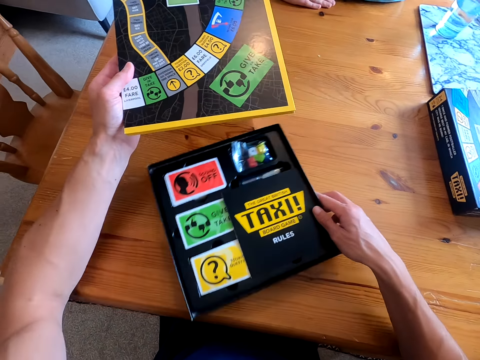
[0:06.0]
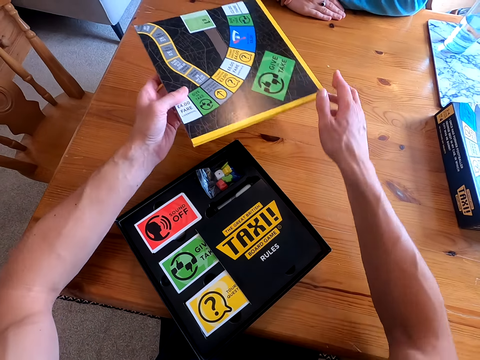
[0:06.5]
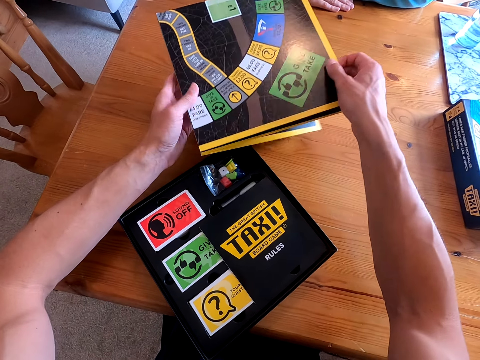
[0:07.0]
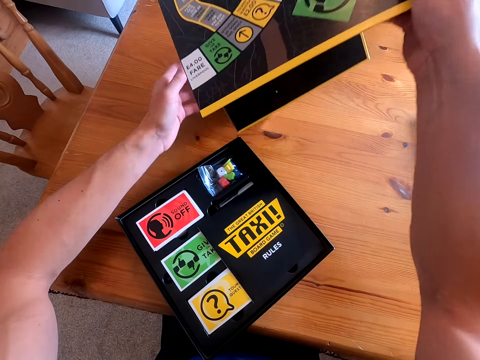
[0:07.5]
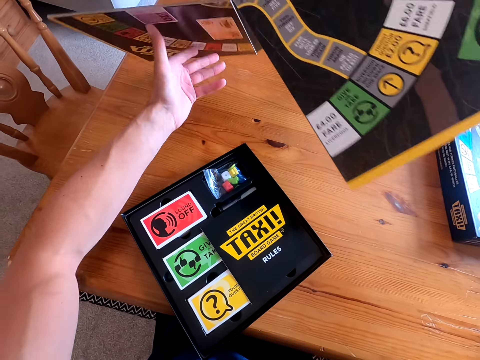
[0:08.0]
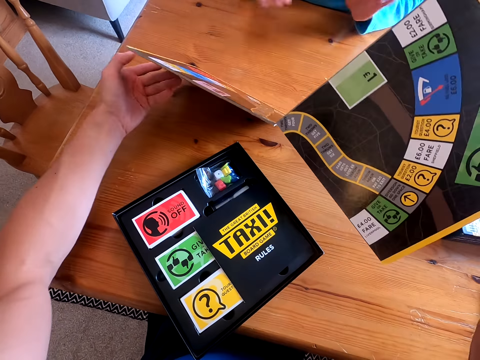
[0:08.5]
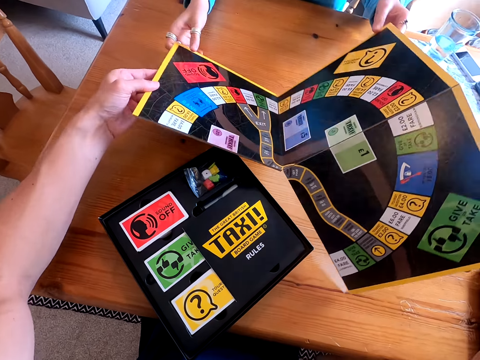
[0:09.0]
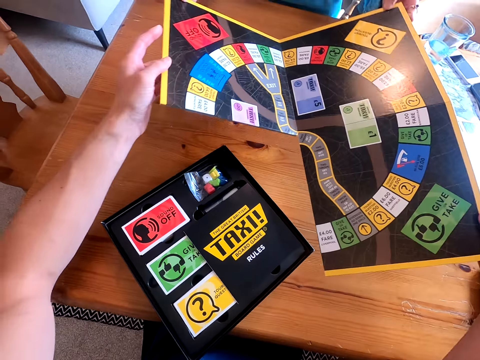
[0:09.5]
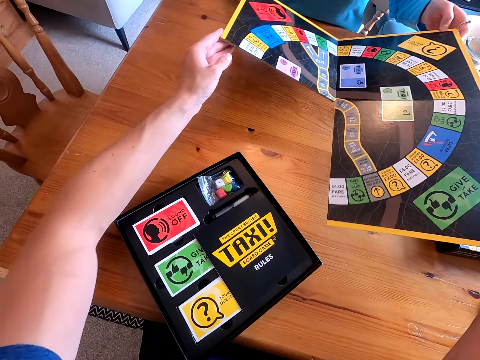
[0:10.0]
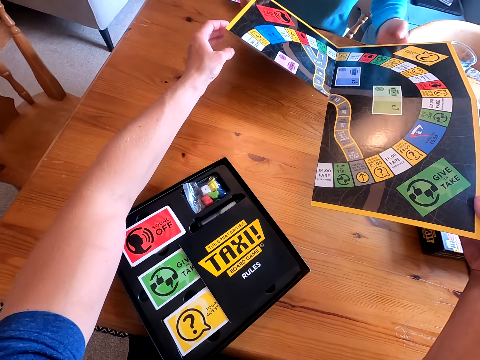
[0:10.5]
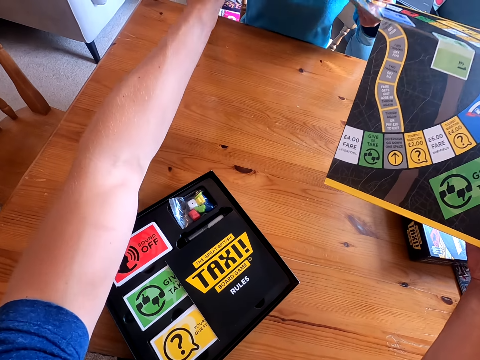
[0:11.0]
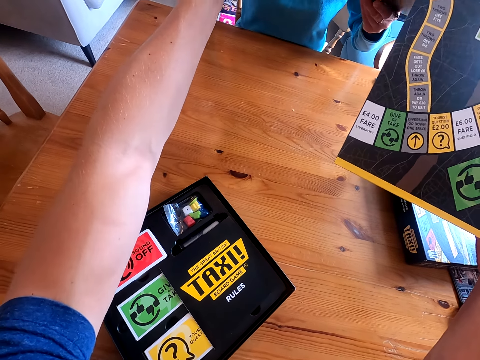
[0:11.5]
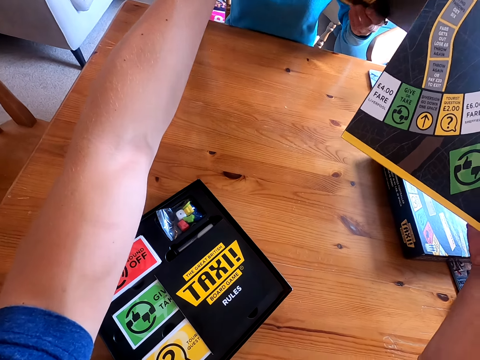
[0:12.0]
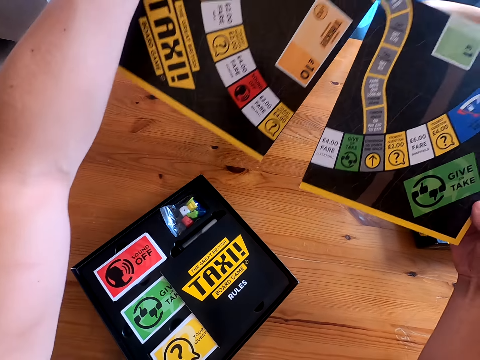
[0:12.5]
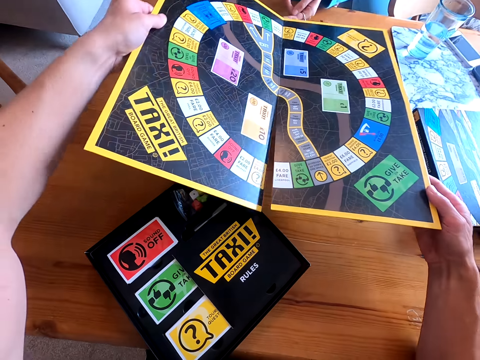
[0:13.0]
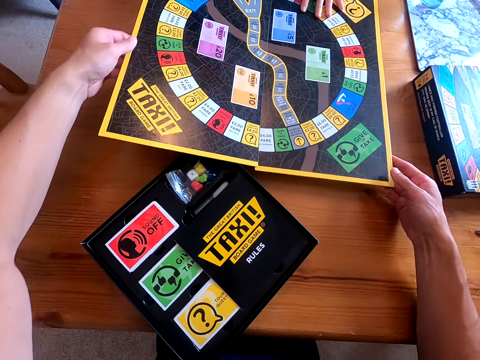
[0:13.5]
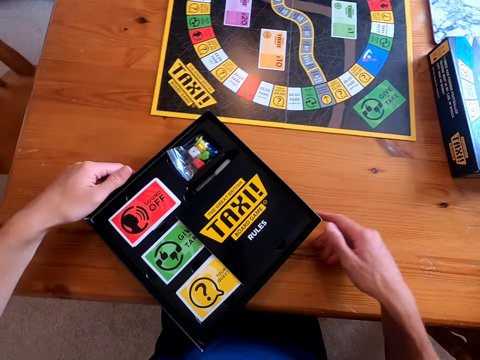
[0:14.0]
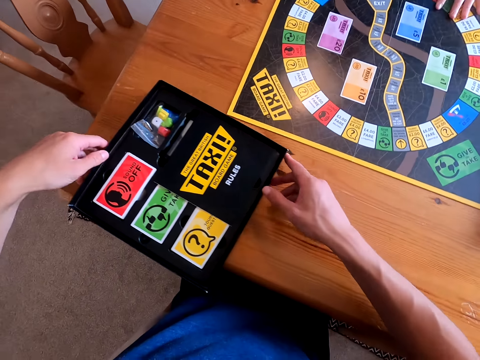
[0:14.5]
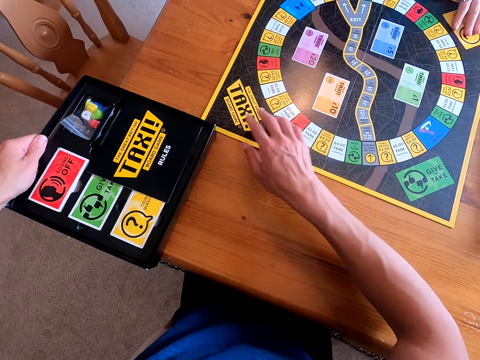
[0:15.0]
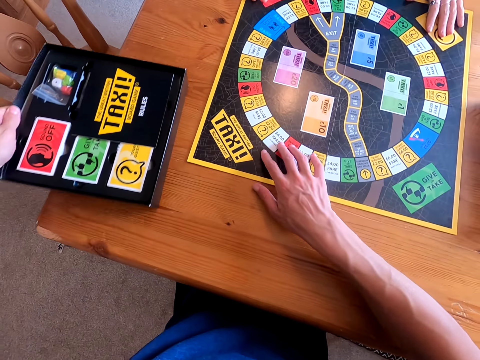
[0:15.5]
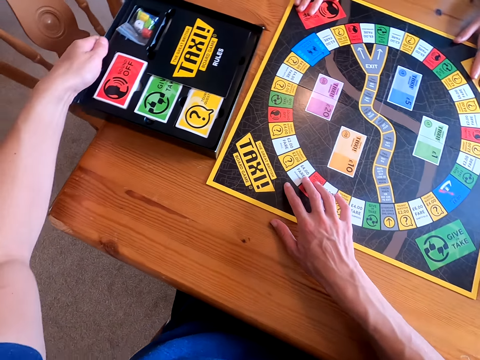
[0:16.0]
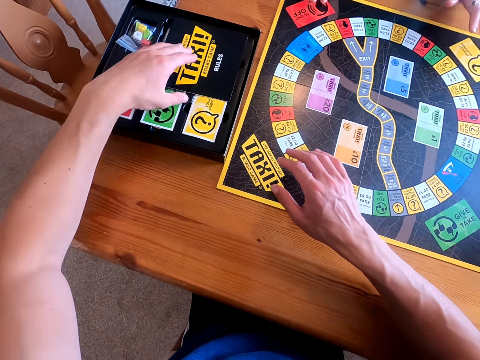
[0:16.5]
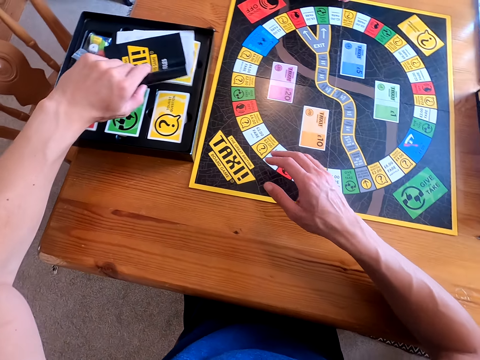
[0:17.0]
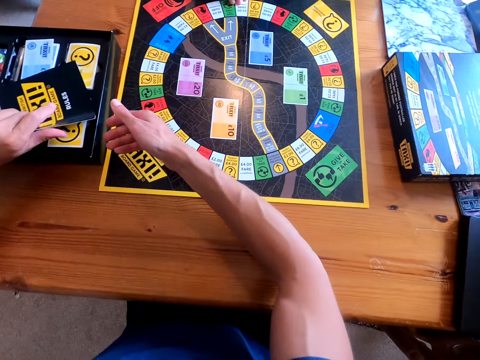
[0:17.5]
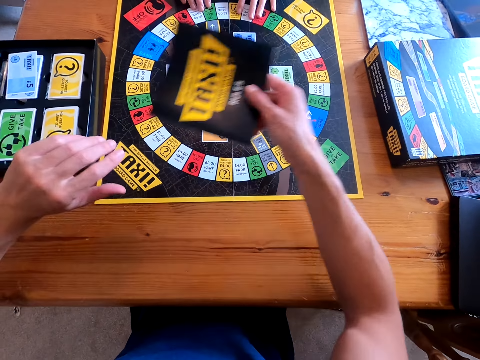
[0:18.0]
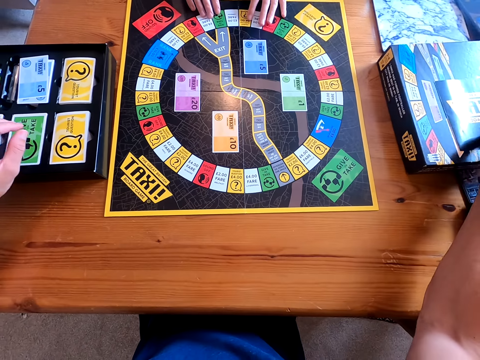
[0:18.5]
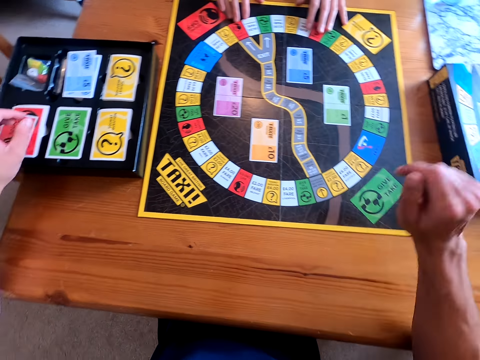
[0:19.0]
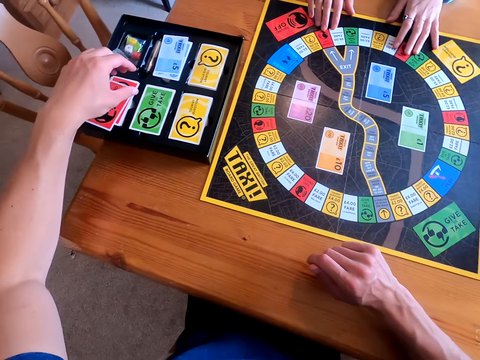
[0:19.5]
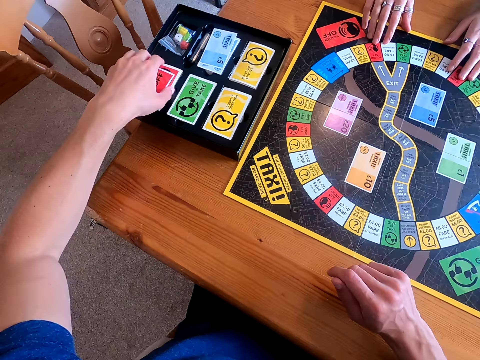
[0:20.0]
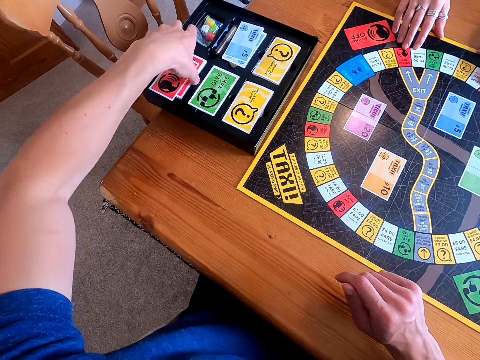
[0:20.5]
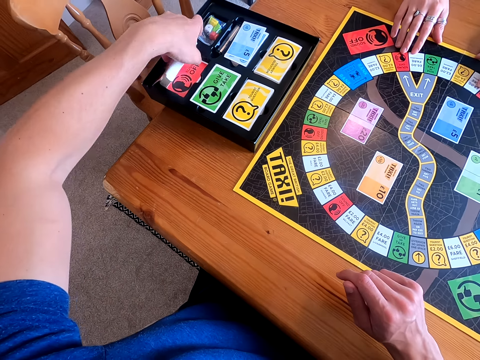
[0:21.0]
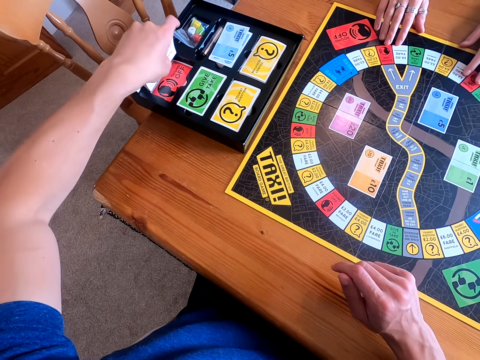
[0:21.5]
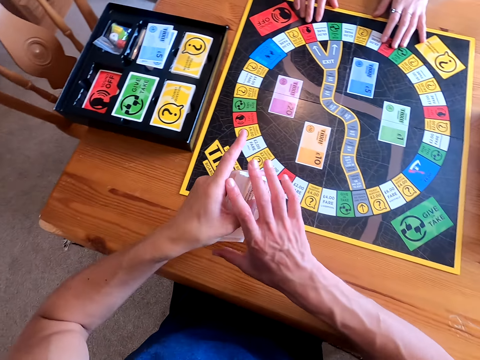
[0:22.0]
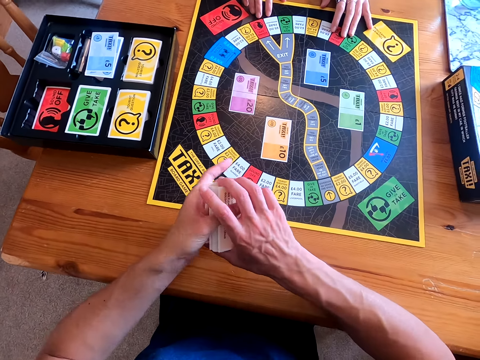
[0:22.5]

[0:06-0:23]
The camera wearer places the board on the table. They spread a playing mat on the table. A person holds the playing mat. The person giggles. The camera wearer holds the playing mat. They take the taxi guide from the box, place the taxi guide on the box cover, and pick the cards from the box.

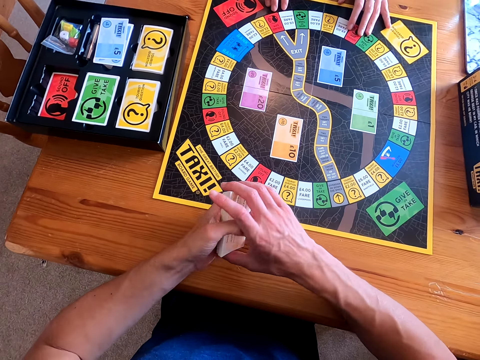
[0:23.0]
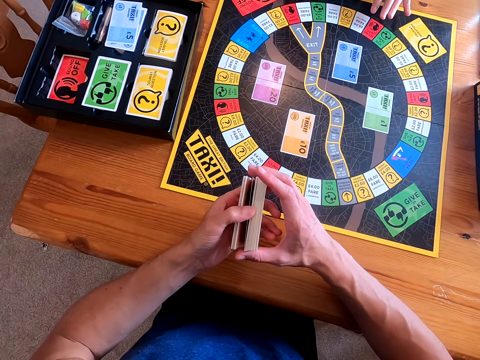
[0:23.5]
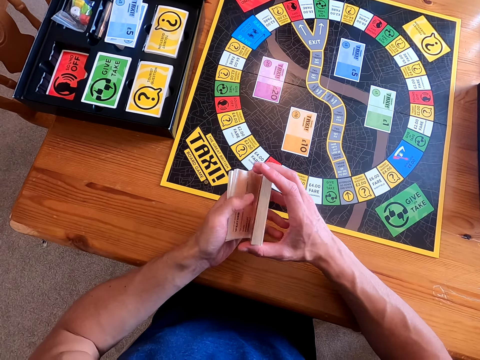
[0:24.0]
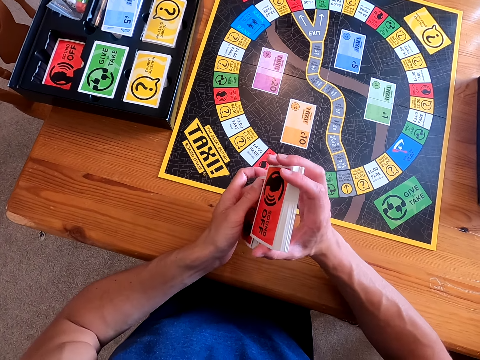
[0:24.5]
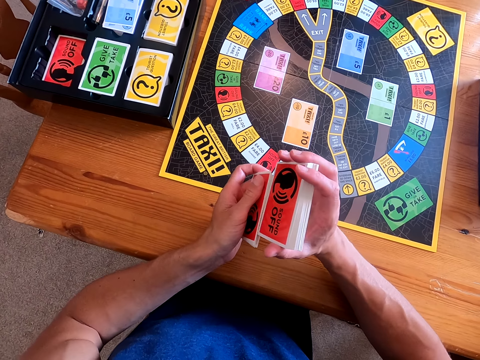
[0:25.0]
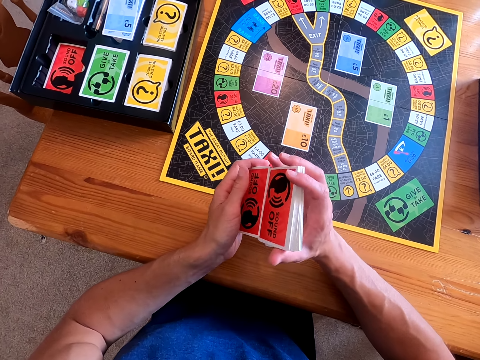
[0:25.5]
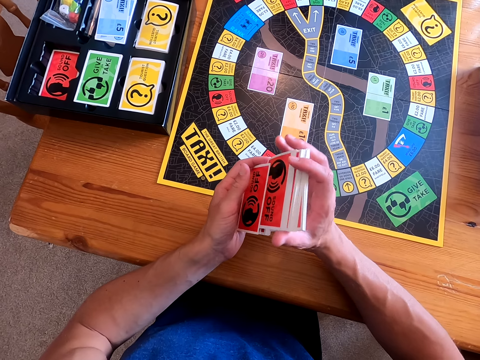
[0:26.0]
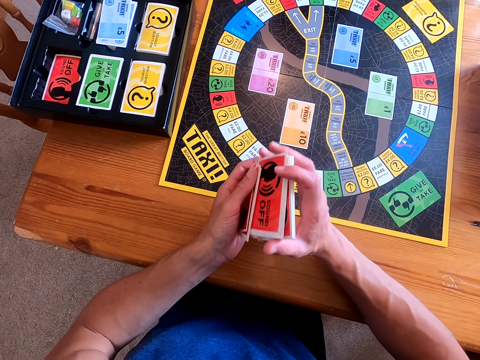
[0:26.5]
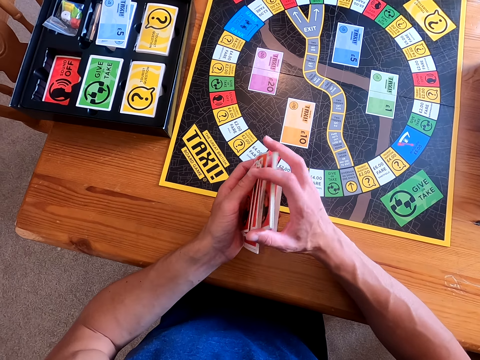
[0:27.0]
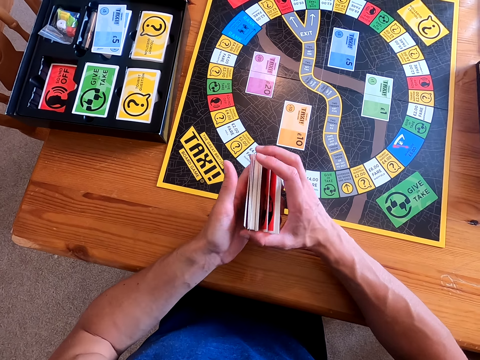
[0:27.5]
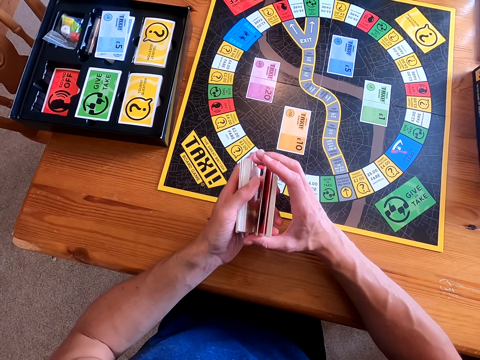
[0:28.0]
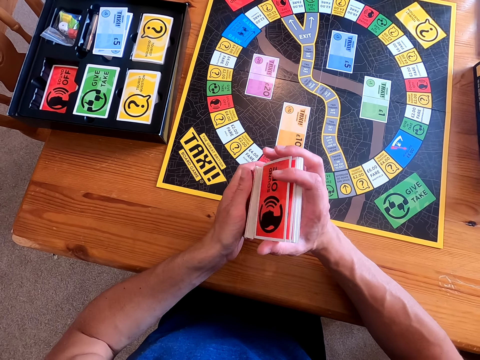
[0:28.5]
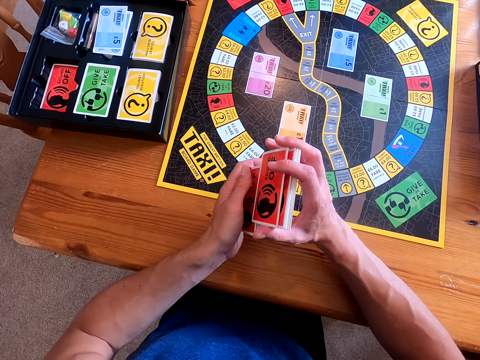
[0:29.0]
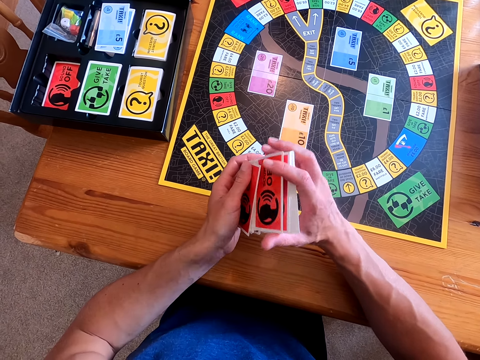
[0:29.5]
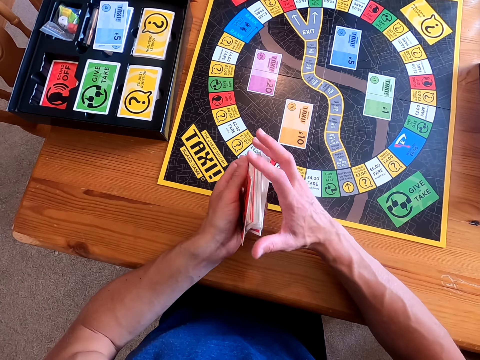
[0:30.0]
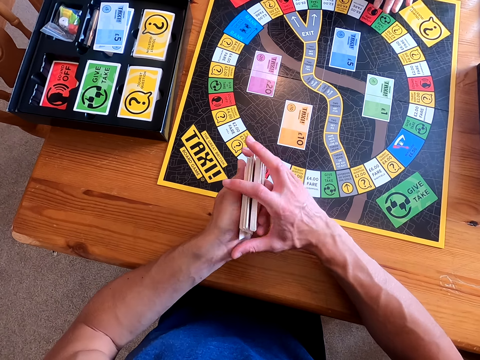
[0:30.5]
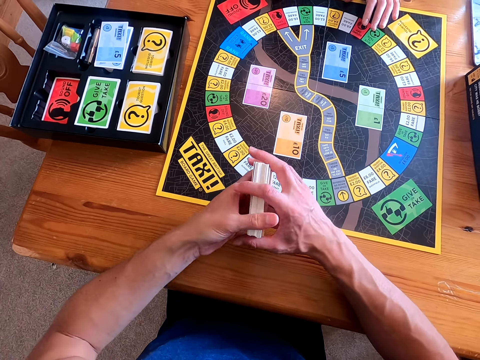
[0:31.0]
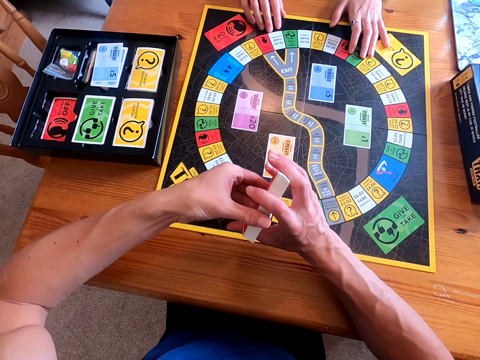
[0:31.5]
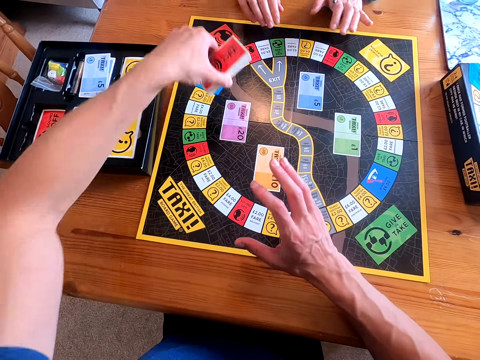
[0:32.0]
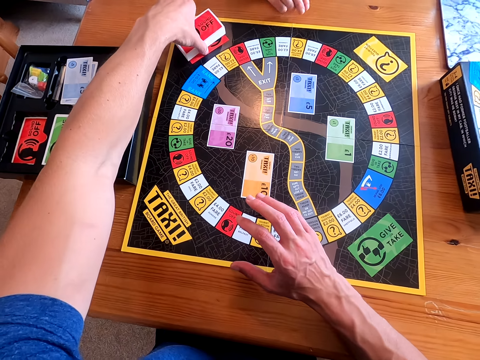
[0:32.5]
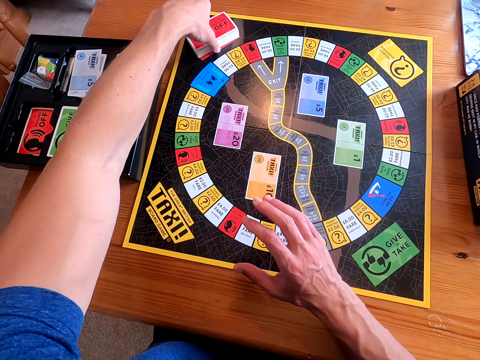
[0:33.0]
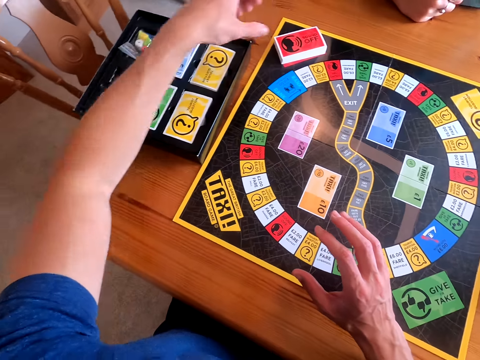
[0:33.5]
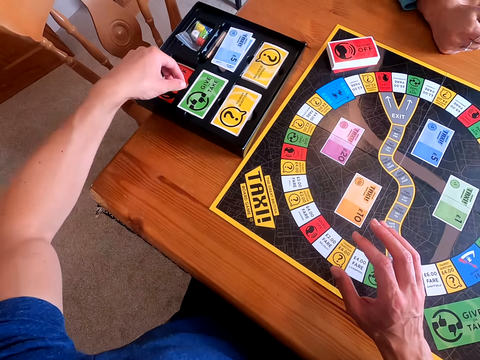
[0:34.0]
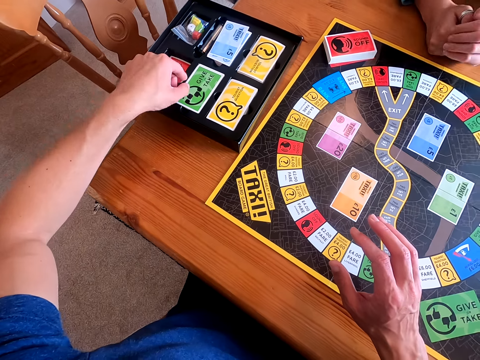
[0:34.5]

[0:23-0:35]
The camera wearer holds the cards with both hands. They mix the cards. A person places hands on the playing mat. The camera wearer places the cards on the board.
